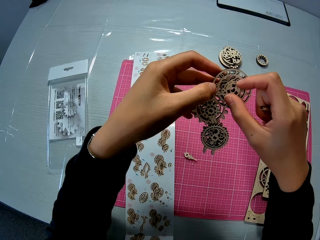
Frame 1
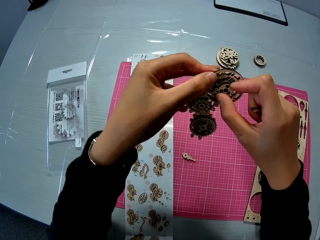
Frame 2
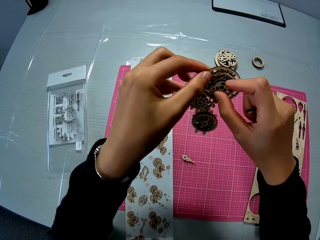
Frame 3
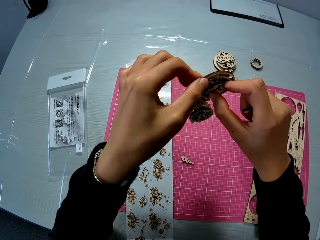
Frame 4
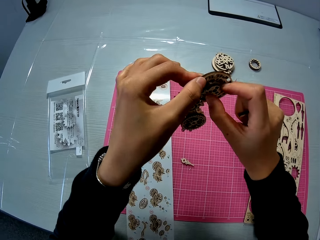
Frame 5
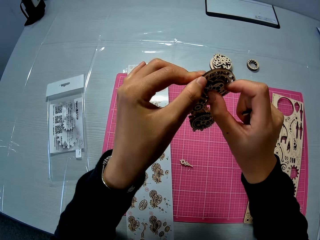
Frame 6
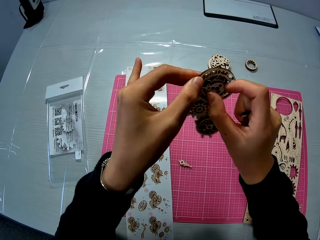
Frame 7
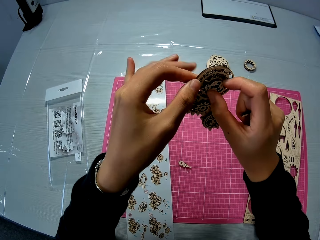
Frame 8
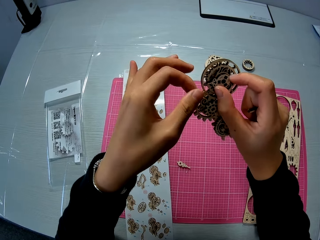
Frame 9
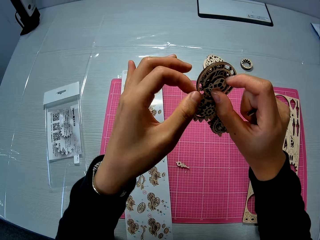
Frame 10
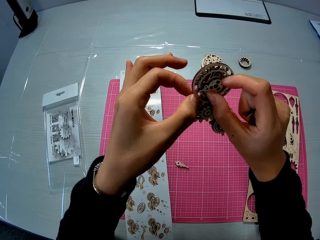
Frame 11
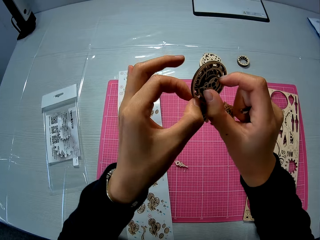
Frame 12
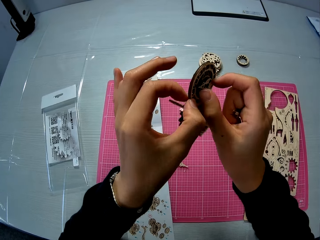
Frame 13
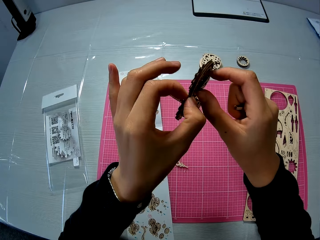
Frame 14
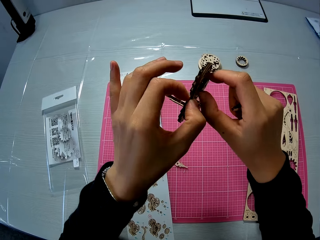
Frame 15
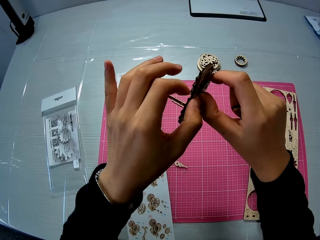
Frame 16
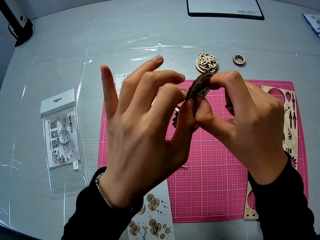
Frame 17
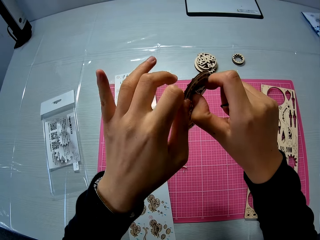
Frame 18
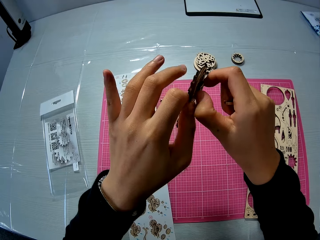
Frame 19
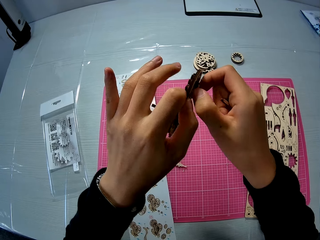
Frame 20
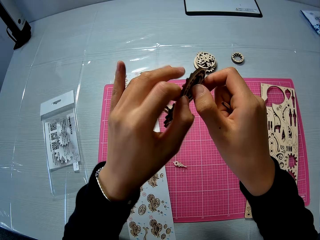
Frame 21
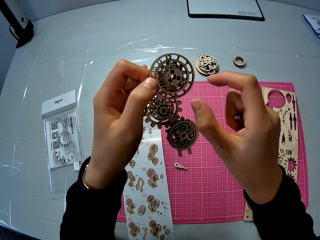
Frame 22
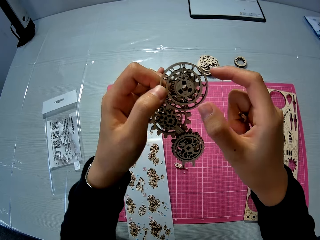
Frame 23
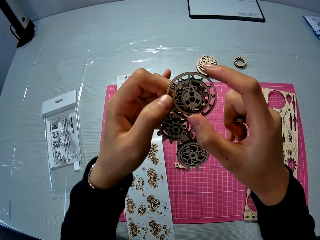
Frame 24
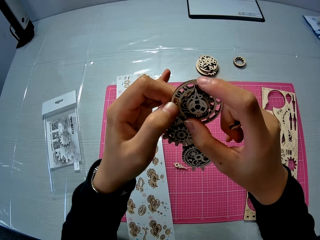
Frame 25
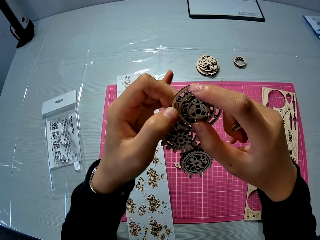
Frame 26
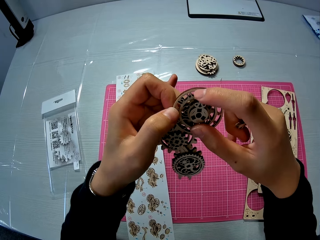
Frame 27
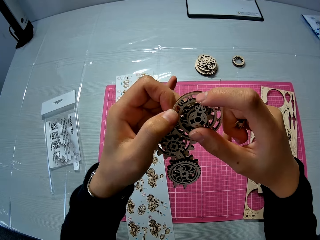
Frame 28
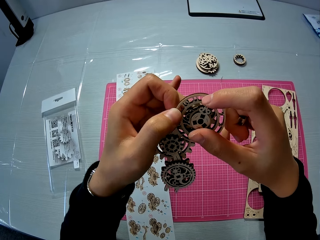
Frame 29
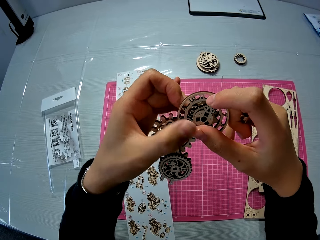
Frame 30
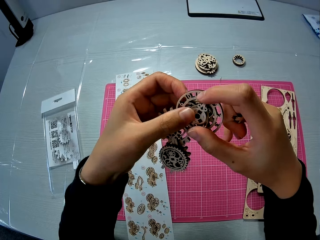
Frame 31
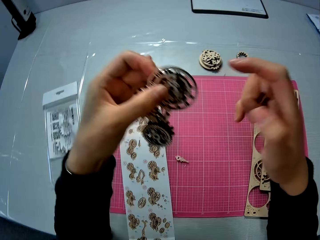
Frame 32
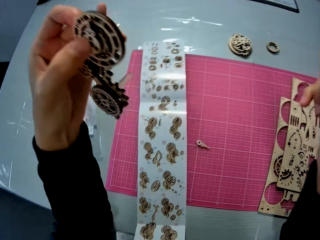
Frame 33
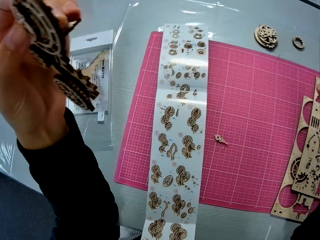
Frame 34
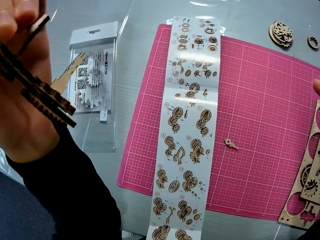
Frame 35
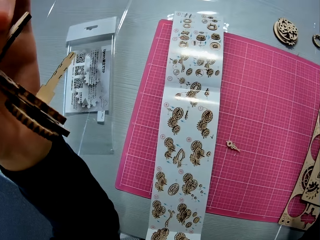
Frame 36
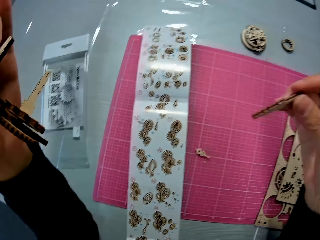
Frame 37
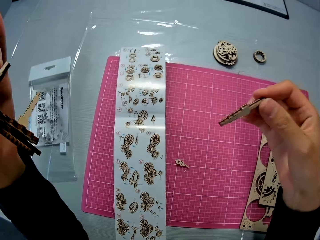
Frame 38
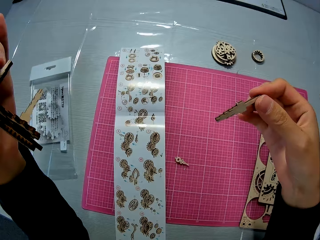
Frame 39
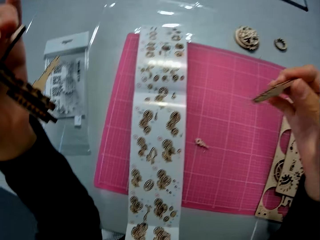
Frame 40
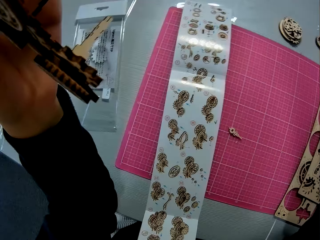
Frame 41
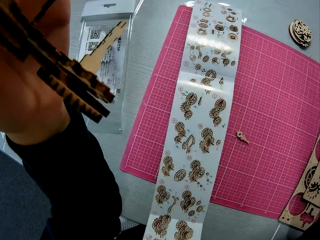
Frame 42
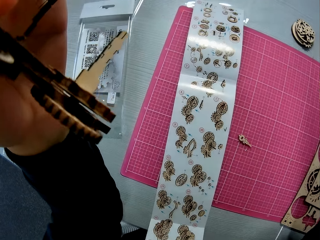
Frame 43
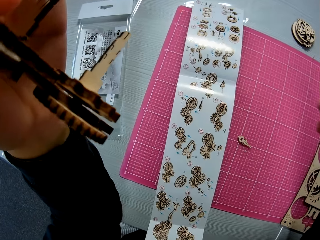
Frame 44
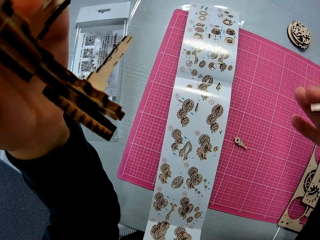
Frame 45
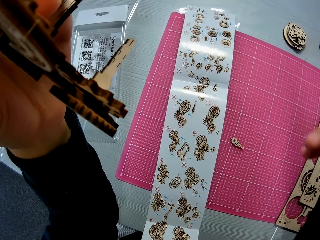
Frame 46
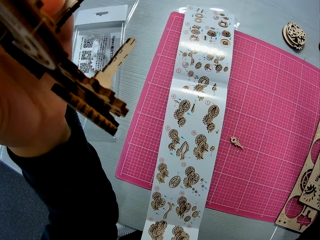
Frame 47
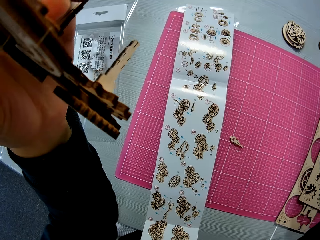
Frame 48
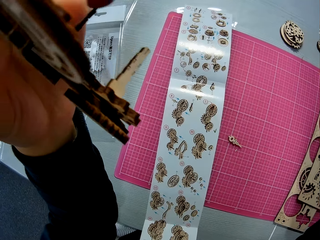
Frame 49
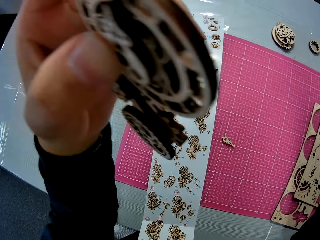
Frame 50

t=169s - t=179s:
The camera wearer adjusts the wooden mechanical model in his hands. He adjusts a model piece. He turns the model pieces. He touches a model piece. He refers to the laser cut wood craft kit manual. He holds the wooden piece in his right hand.

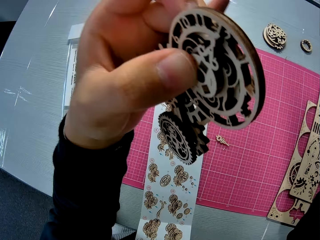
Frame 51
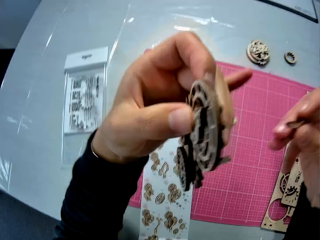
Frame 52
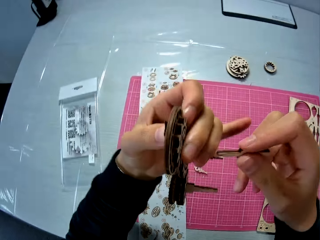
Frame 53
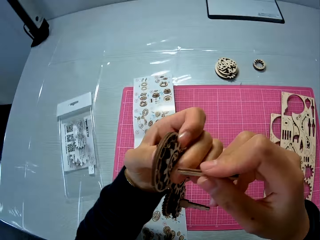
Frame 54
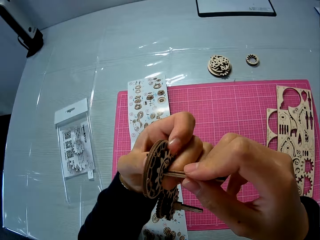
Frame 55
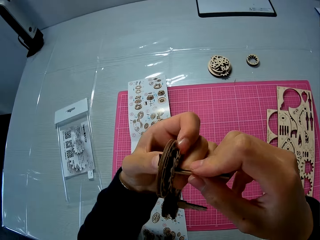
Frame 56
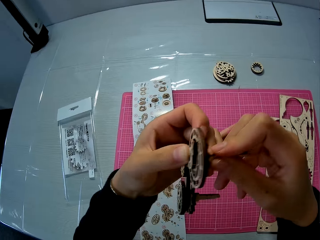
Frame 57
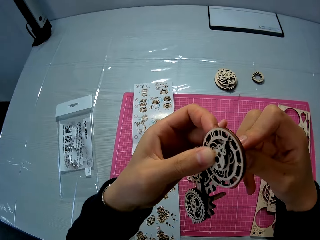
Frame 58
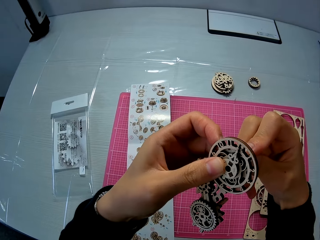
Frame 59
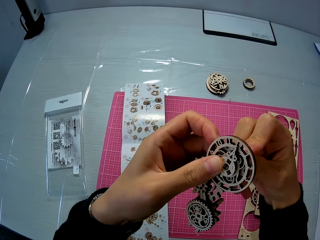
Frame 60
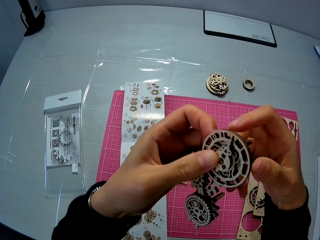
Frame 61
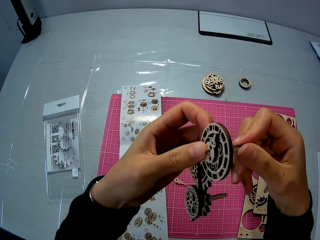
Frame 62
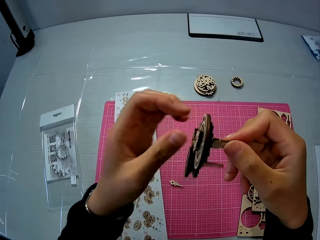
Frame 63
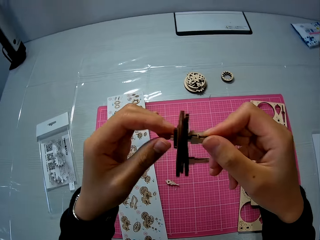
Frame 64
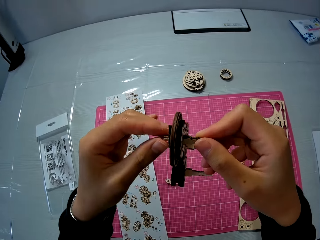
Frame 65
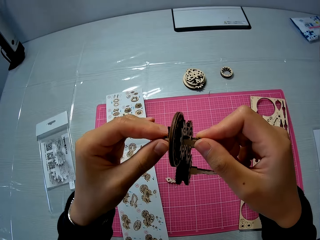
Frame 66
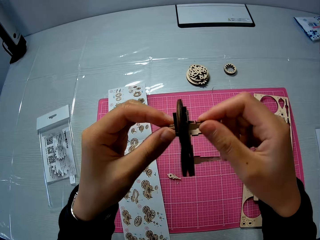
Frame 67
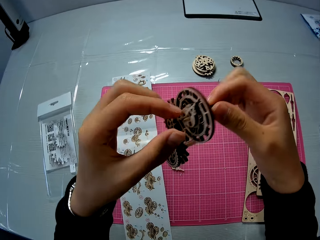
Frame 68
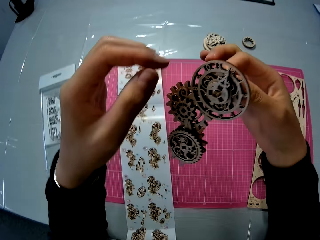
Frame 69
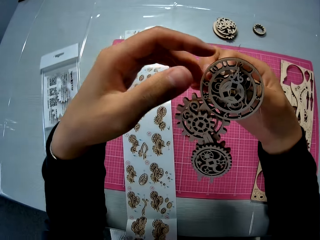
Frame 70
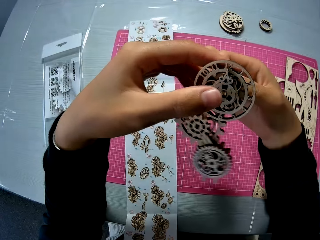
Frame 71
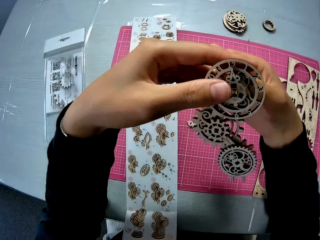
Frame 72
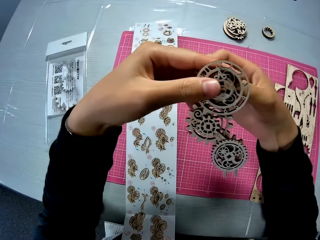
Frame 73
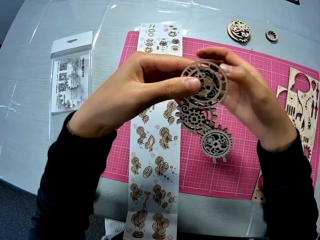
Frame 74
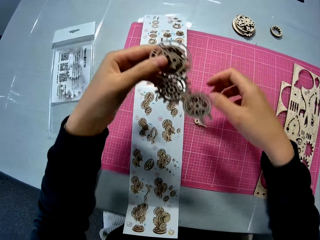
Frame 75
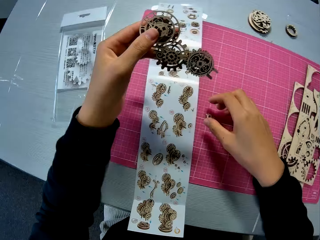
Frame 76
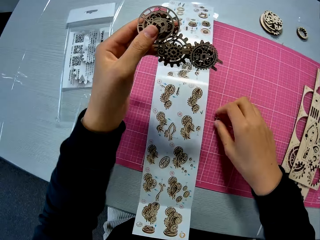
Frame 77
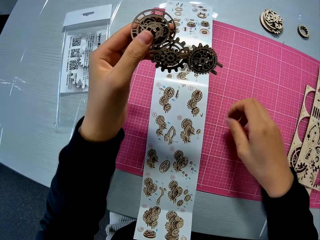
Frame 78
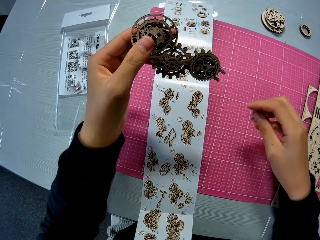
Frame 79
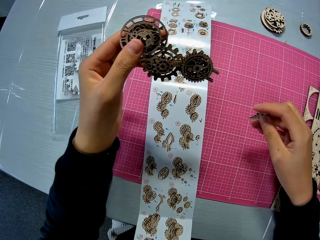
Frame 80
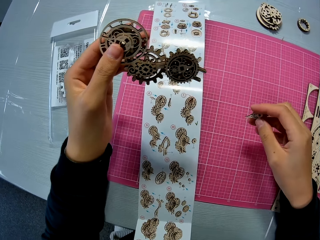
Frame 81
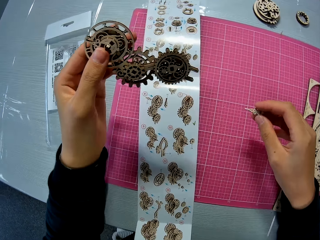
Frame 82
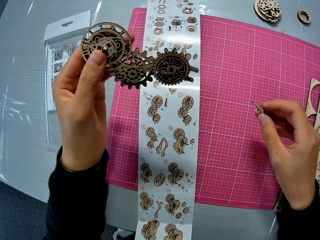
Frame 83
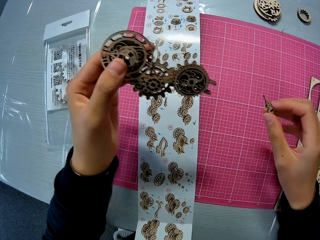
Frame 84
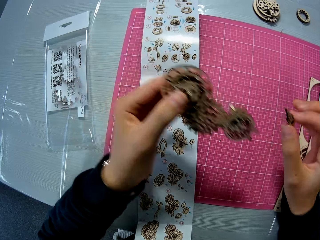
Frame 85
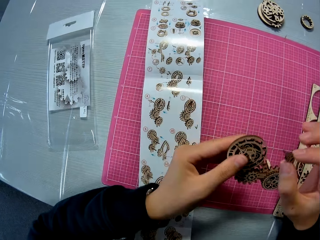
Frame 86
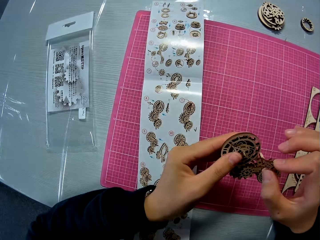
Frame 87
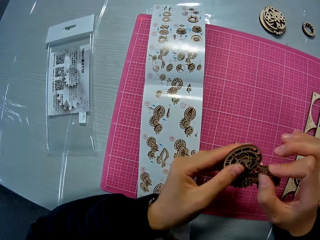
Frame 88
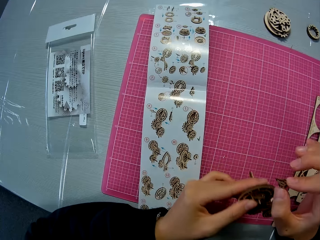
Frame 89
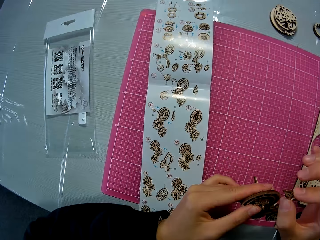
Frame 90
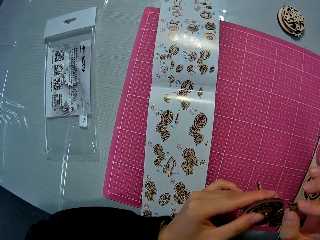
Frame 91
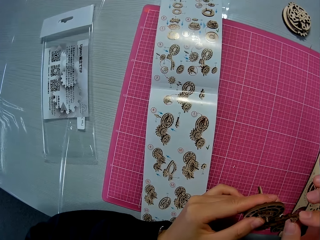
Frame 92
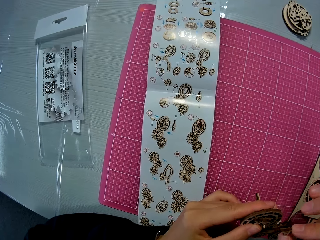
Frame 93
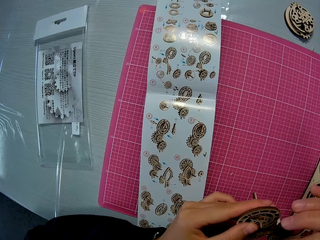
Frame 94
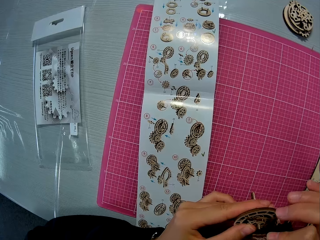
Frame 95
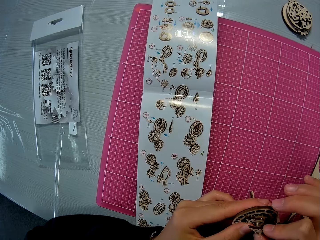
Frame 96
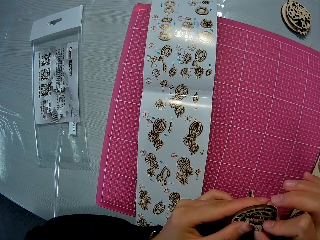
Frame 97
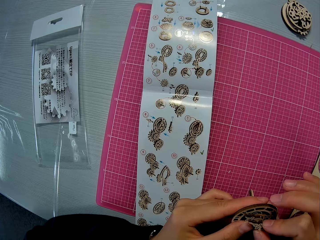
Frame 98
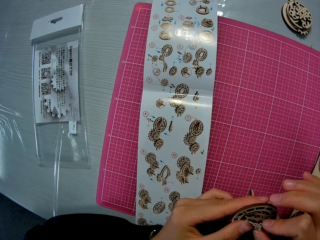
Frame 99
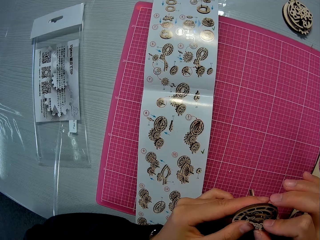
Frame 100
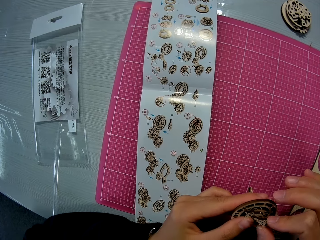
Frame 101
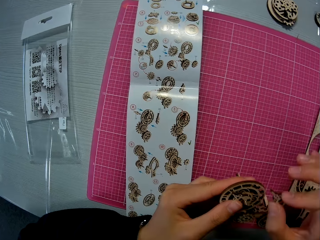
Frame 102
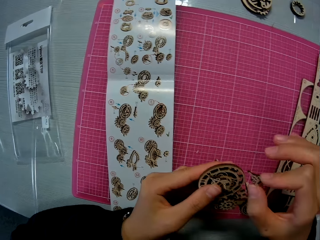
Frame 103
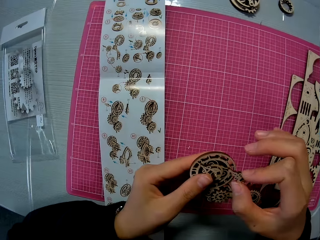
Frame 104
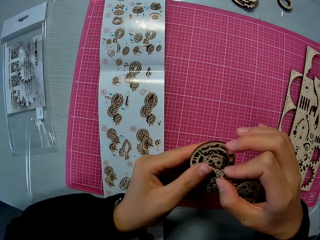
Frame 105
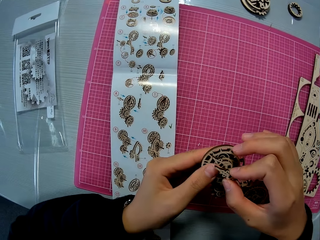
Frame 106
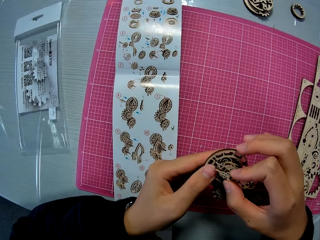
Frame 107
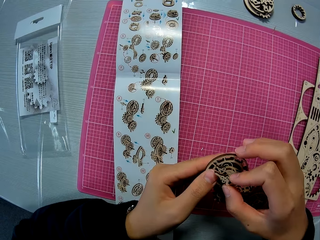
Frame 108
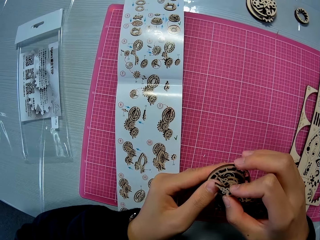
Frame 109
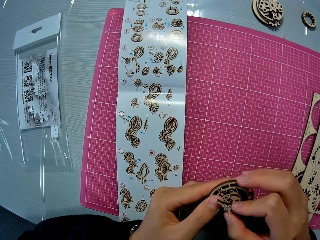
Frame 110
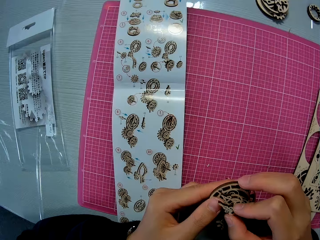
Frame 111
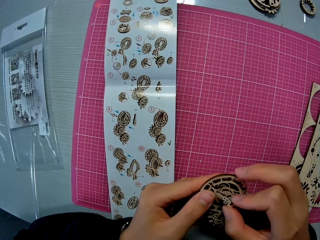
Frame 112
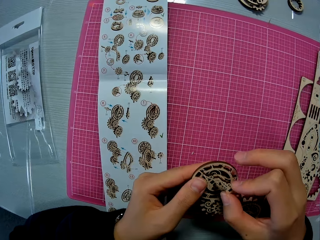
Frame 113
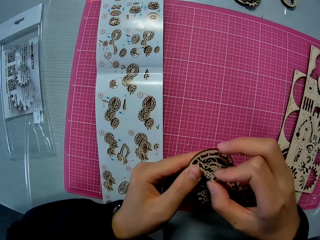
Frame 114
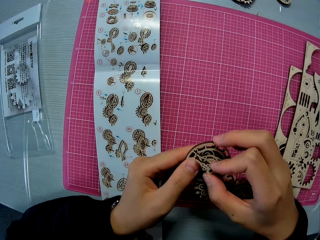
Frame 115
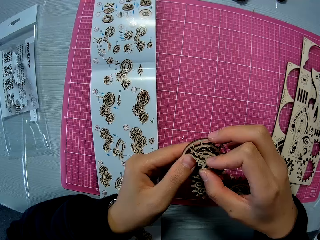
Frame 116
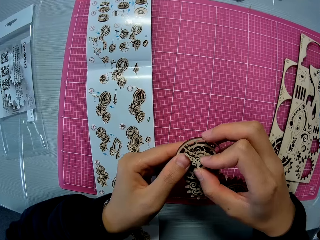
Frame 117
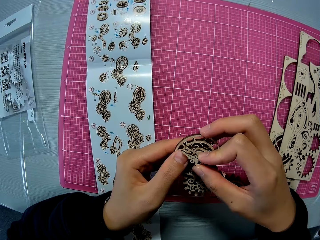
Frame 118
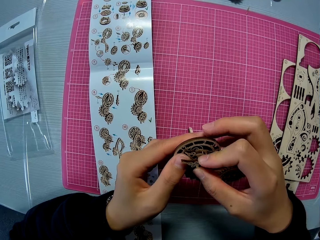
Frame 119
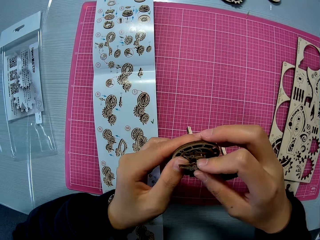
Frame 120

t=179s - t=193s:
The camera wearer inserts the wooden piece into the wooden mechanical model in his hand. He turns the model pieces. He holds the model pieces. He turns the model pieces. He picks up the other wooden piece from the table mat. He fixes the wooden piece to the wooden mechanical model in his hand. He refers to the laser cut wood craft kit manual. He refers to the laser cut wood craft kit manual again.
